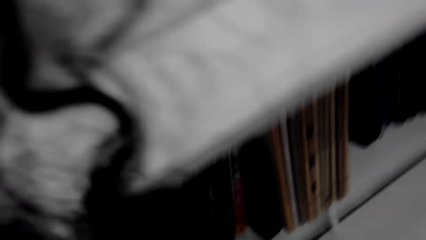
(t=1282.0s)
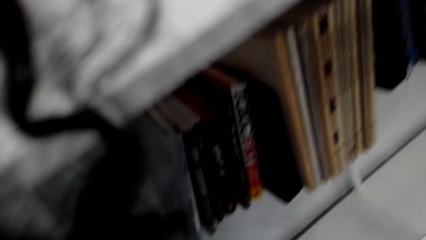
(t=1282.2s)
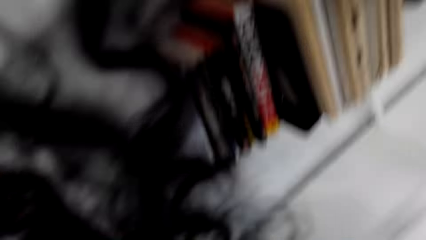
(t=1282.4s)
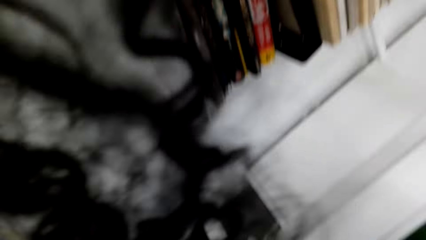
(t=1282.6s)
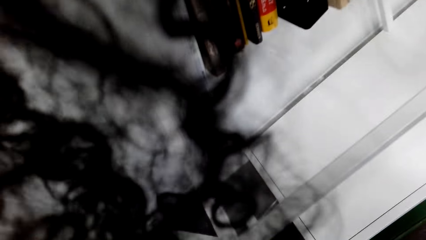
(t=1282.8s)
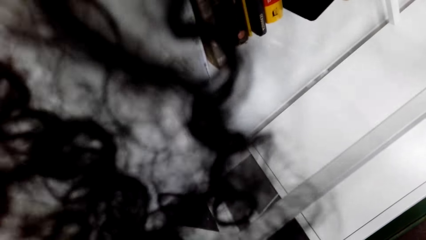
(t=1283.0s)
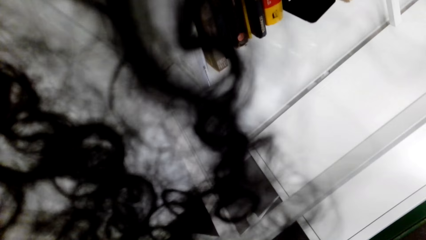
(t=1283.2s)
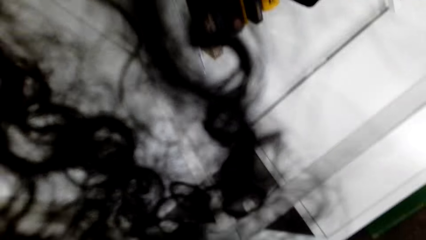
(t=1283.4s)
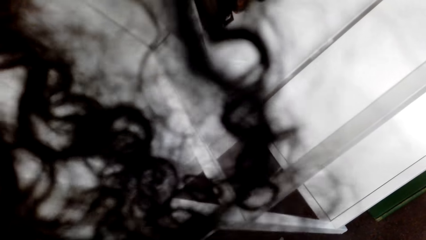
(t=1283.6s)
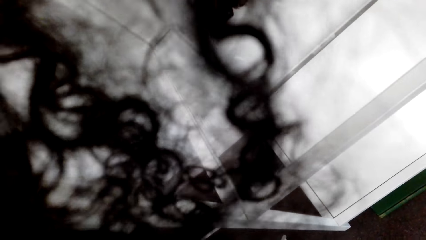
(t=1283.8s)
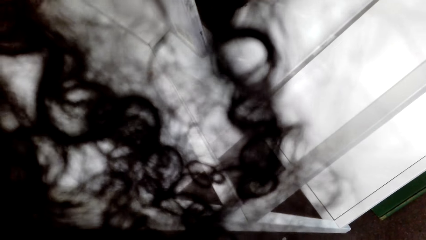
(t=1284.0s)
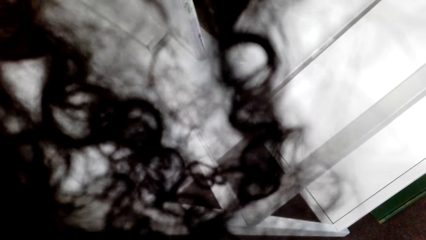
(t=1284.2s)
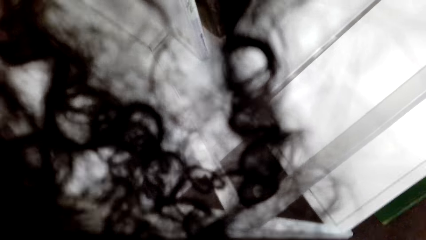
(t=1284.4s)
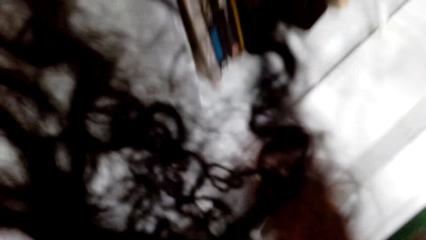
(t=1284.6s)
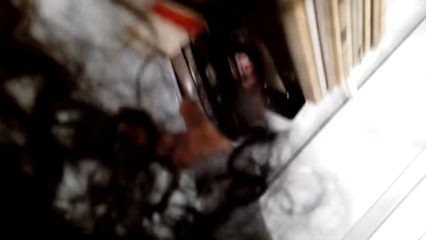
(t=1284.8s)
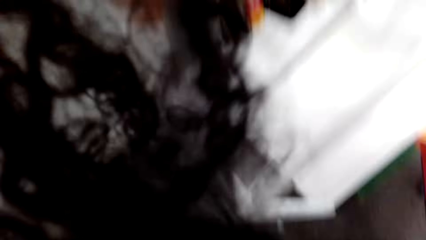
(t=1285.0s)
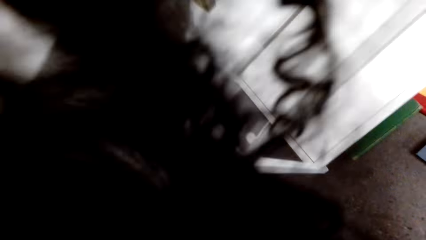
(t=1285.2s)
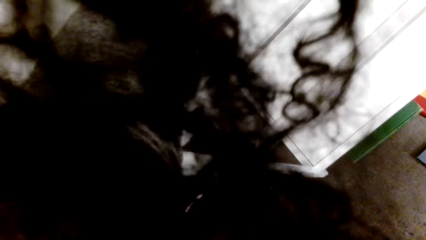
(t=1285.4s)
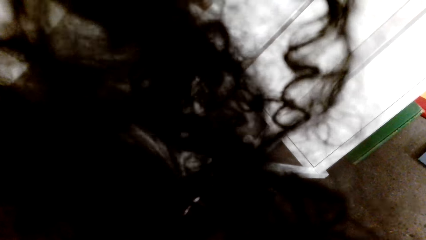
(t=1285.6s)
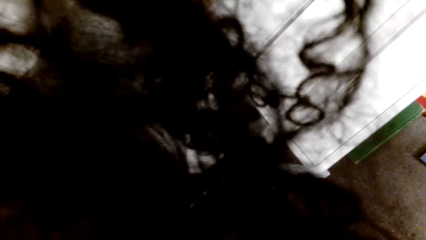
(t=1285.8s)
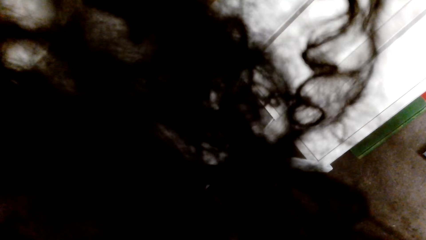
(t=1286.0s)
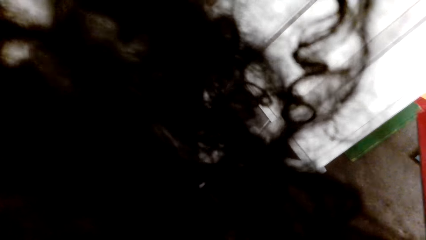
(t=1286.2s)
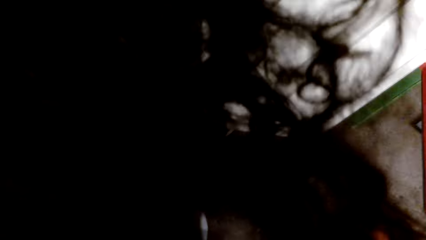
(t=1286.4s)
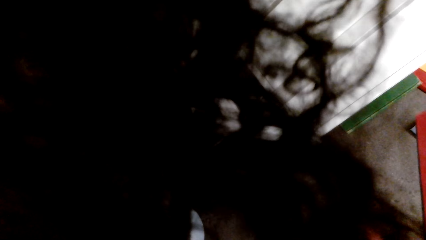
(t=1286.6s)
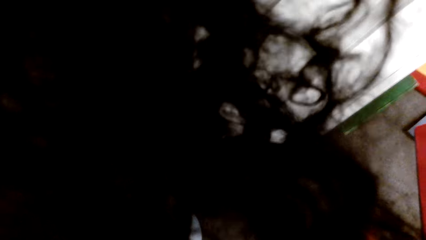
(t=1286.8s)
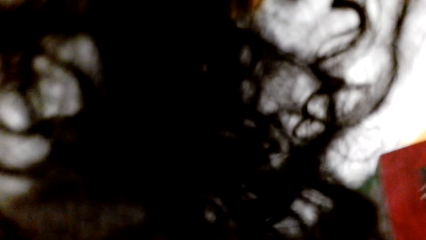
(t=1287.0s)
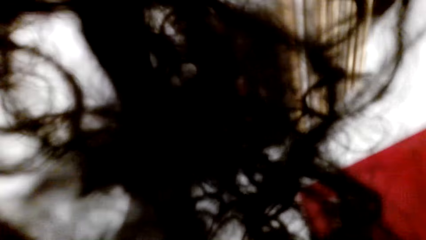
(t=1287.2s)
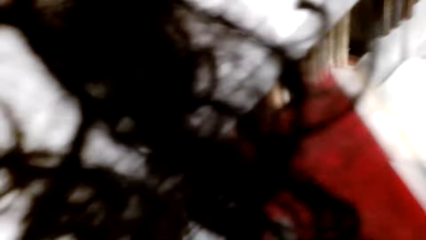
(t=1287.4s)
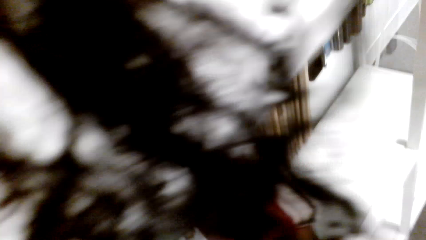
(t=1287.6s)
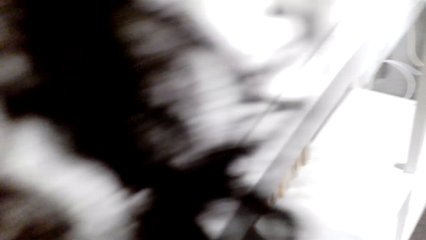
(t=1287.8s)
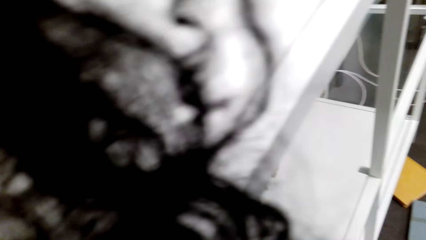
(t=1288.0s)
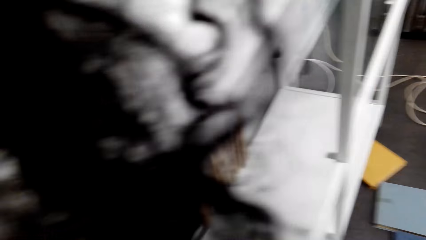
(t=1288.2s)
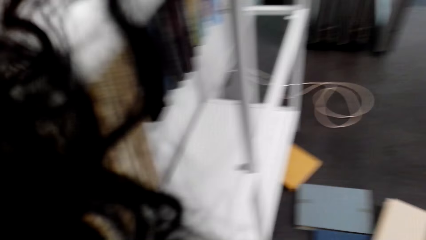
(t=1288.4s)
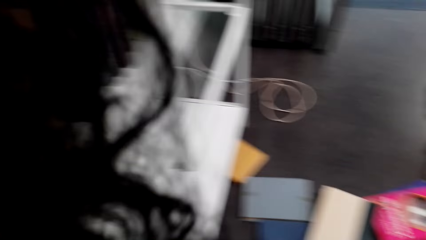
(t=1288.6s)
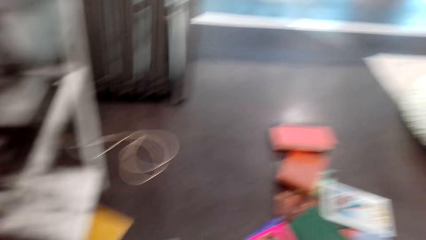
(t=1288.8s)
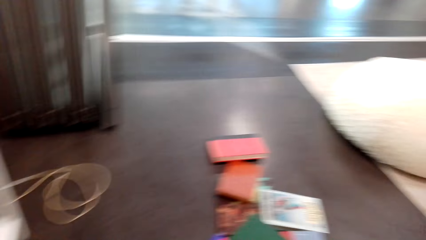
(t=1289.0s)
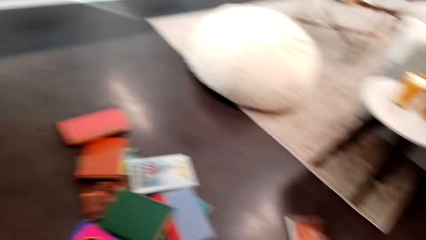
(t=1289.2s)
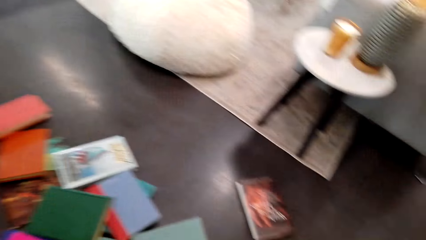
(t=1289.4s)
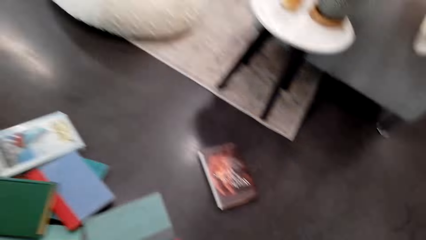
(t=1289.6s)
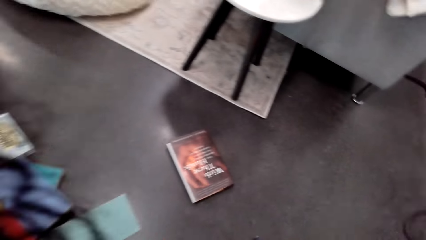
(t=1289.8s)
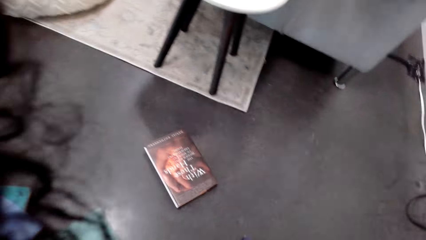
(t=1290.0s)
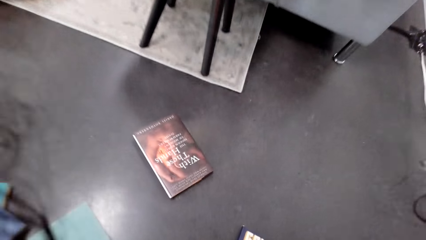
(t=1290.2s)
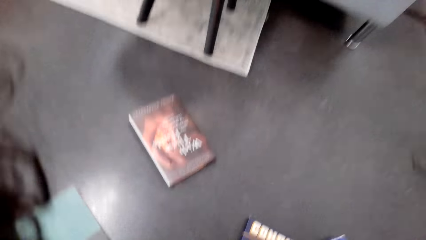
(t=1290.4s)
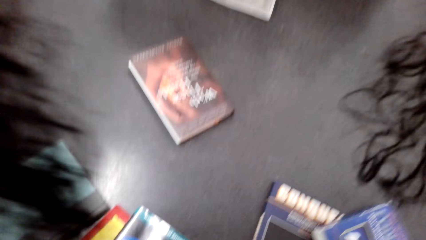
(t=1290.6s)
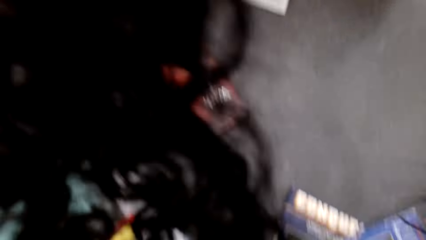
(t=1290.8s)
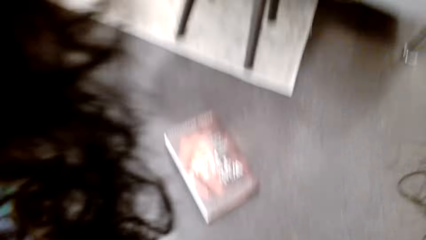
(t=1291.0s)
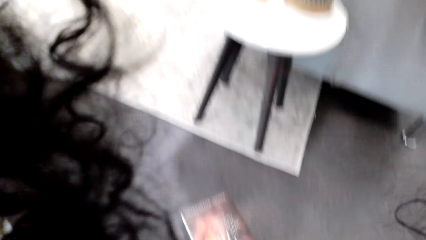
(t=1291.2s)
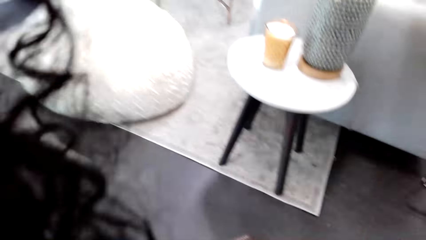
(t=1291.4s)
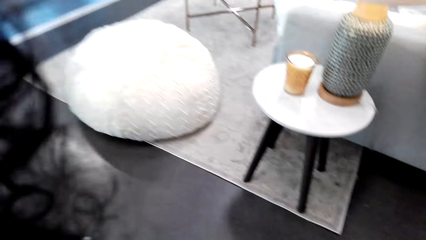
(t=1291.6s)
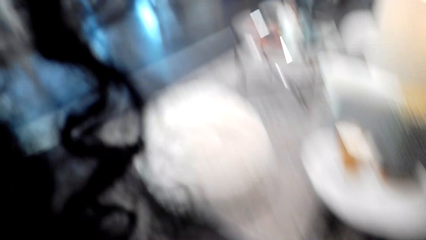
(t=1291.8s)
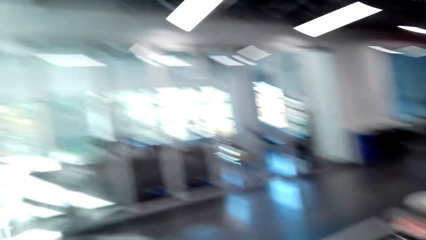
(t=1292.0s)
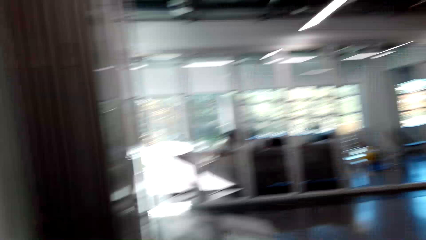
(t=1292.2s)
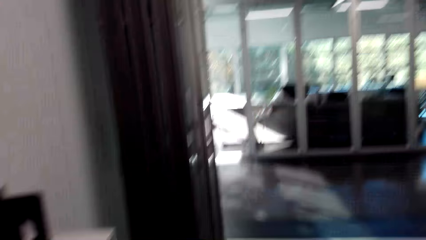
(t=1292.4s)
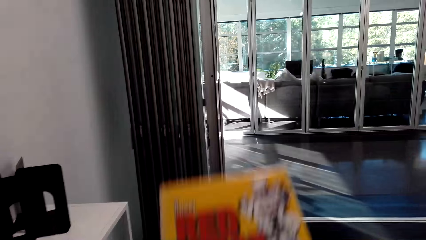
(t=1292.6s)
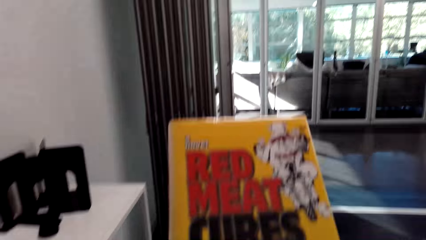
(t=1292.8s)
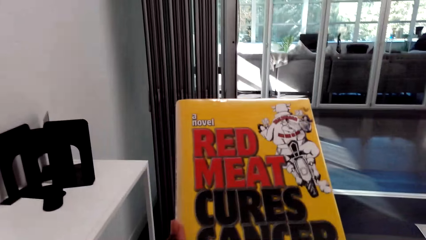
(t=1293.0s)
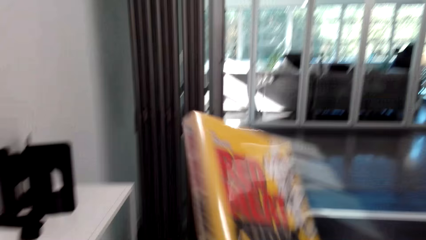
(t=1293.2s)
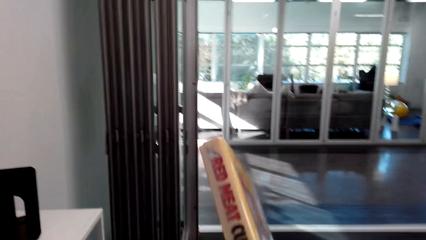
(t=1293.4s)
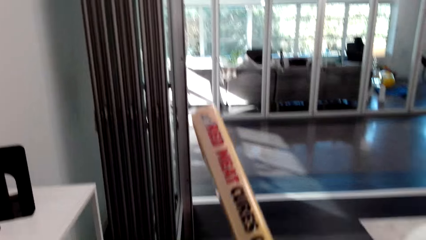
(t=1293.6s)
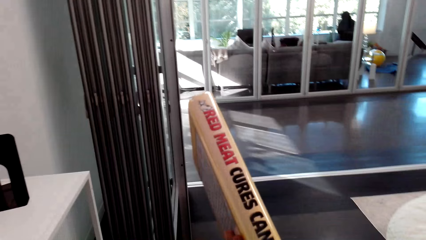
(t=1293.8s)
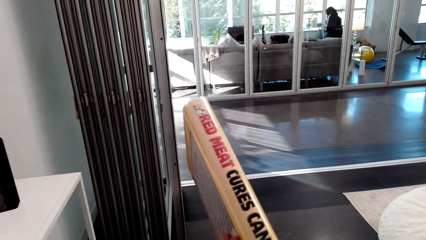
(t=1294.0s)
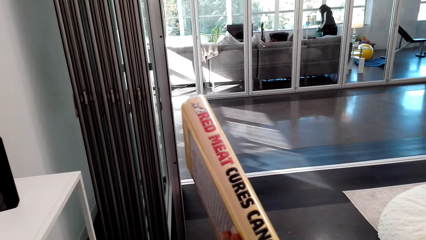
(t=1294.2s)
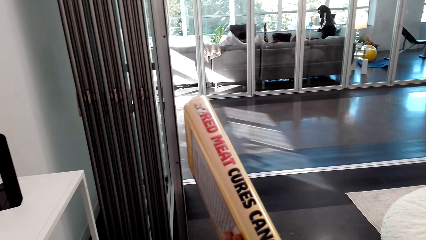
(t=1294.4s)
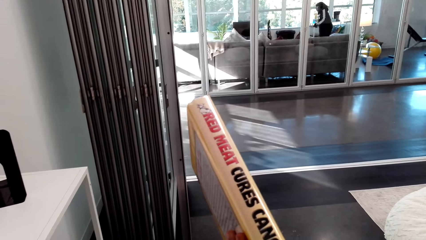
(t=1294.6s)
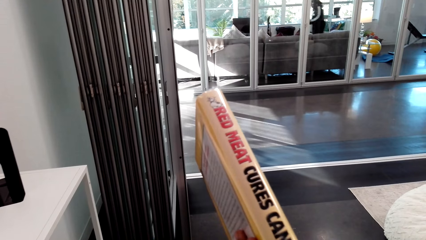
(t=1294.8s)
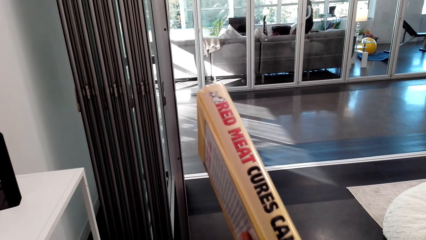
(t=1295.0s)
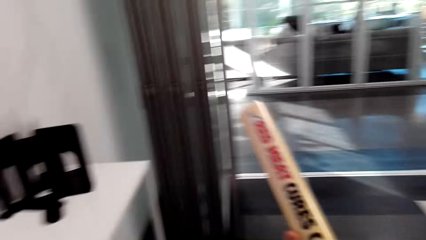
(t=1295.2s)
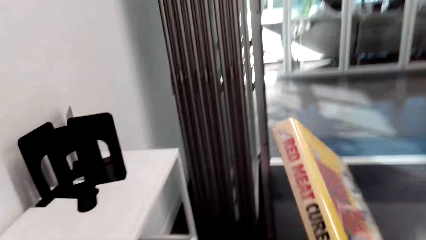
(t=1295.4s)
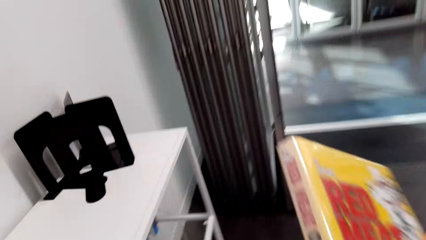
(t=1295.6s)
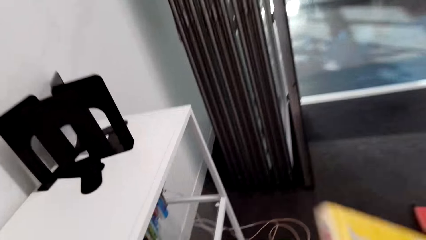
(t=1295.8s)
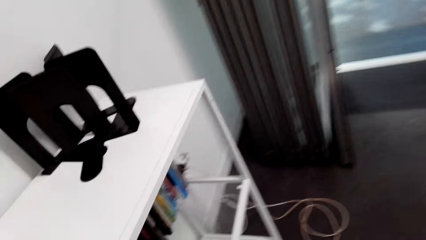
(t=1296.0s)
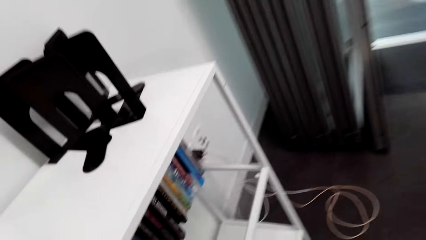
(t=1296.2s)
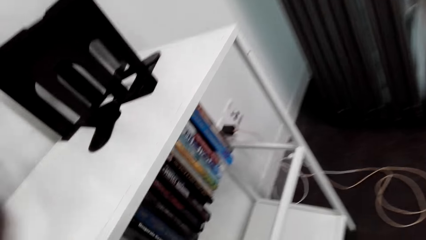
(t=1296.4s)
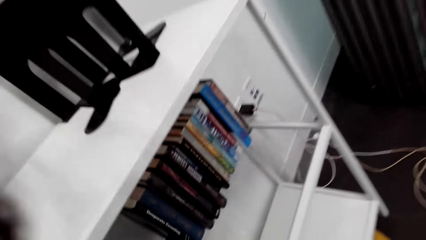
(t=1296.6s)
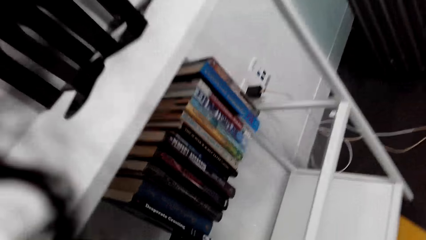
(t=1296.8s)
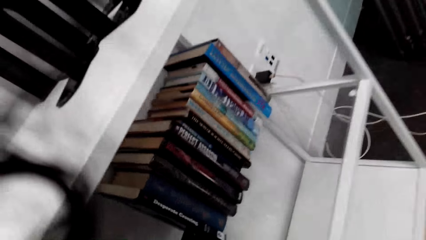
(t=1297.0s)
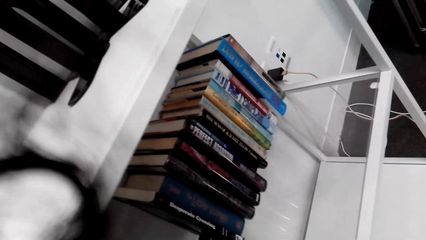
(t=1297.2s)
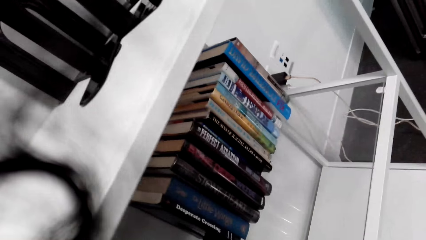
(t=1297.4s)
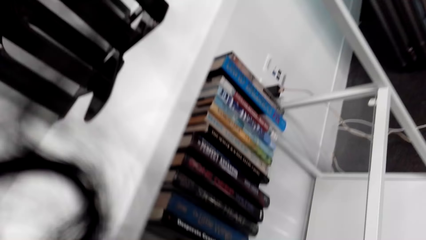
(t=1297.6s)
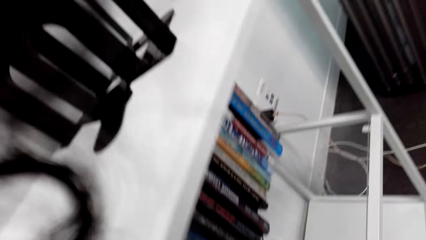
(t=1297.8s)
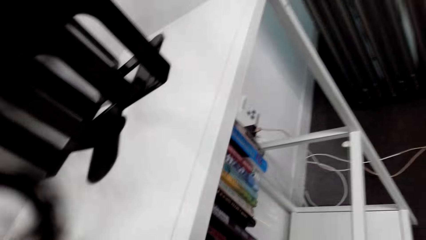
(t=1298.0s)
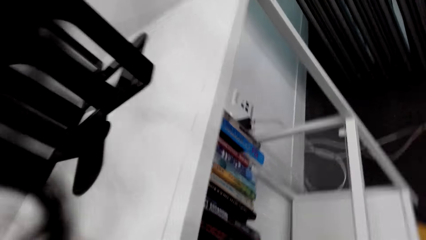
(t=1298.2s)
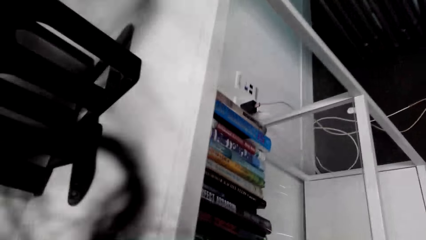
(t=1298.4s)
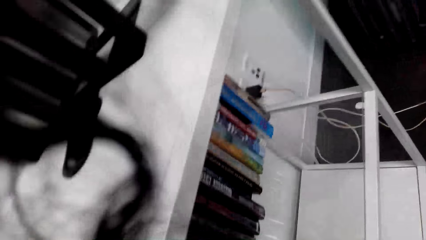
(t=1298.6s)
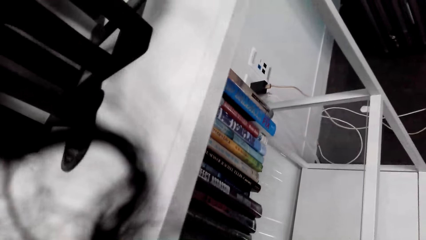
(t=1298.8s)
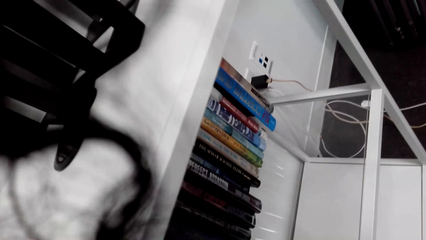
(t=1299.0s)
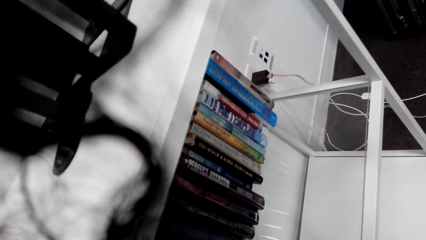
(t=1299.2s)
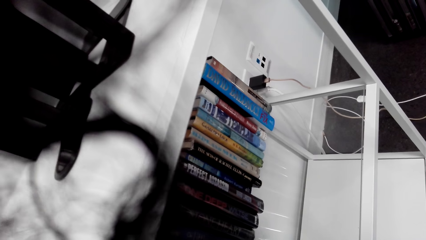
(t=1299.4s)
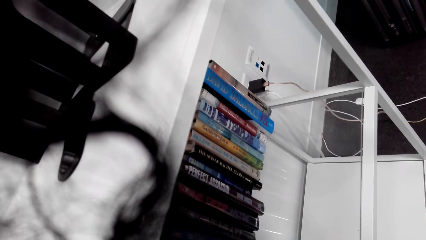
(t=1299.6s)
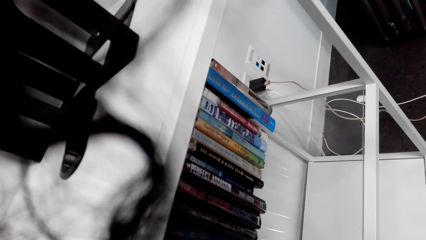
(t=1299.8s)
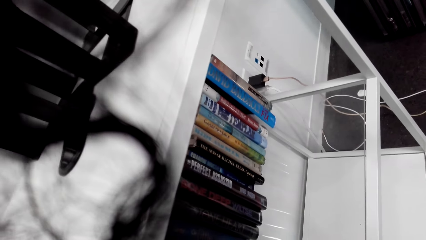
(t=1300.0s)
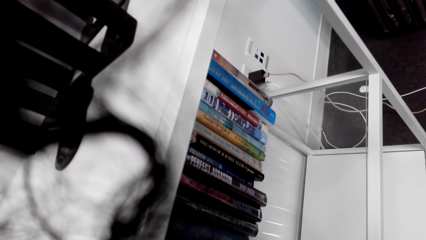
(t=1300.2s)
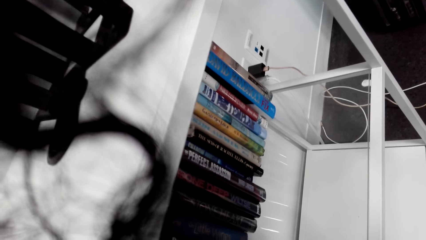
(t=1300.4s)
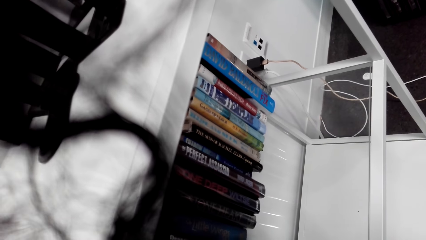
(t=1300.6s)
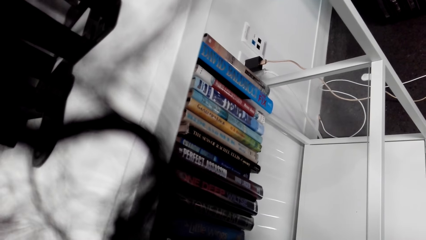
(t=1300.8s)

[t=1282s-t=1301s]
The camera wearer puts the book in the shelf. They look in the shelf. They grab the book. They look at the book. They put the book in the shelf. They look in the shelf.
